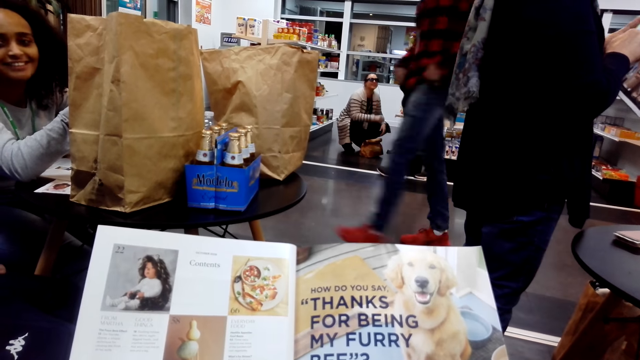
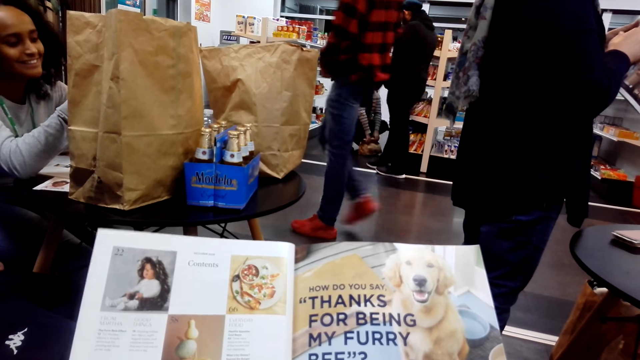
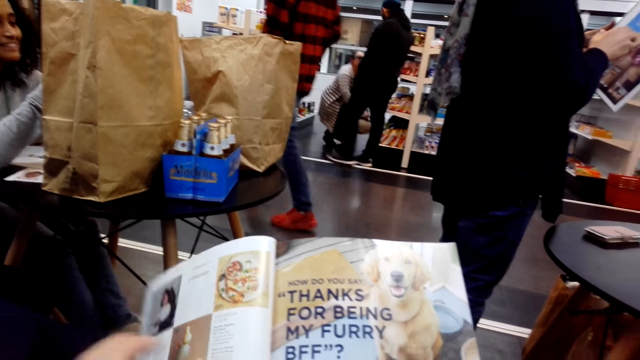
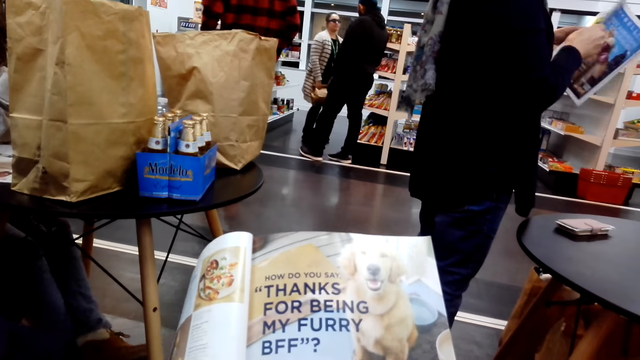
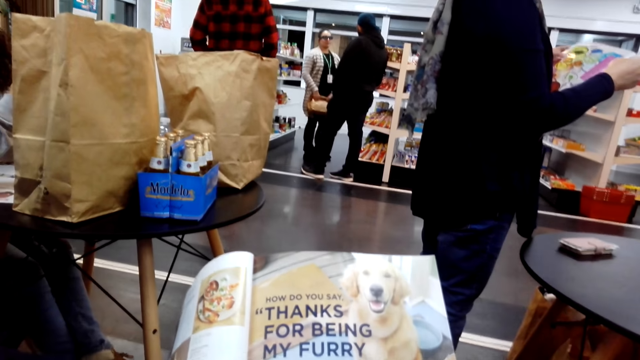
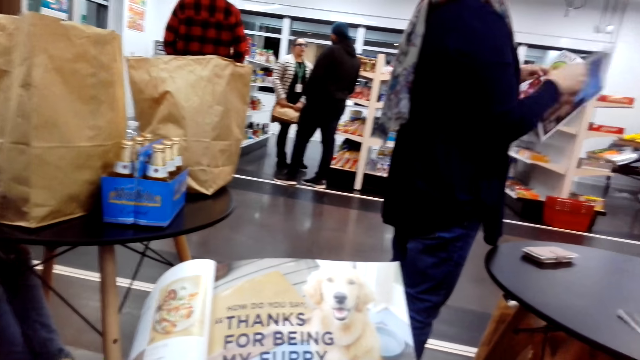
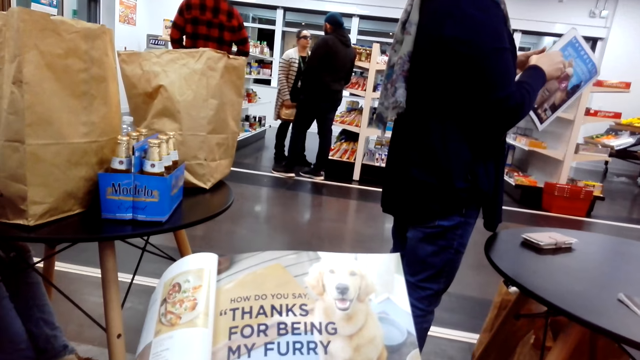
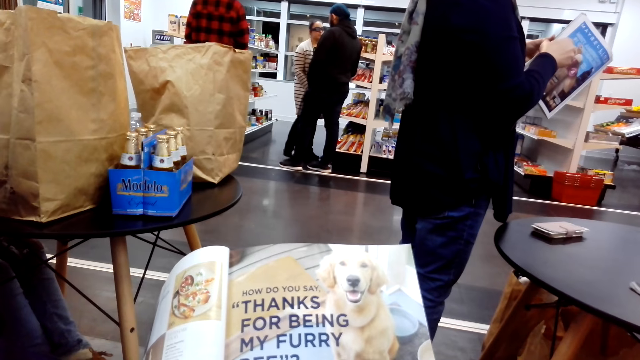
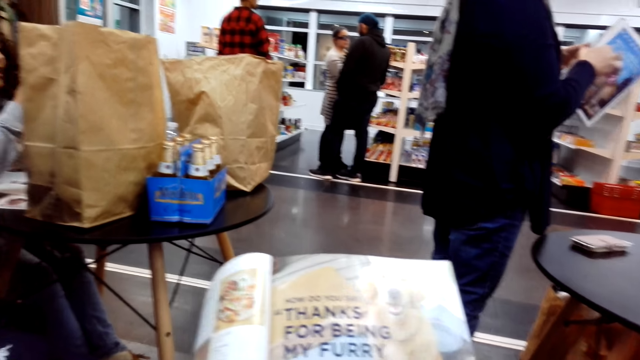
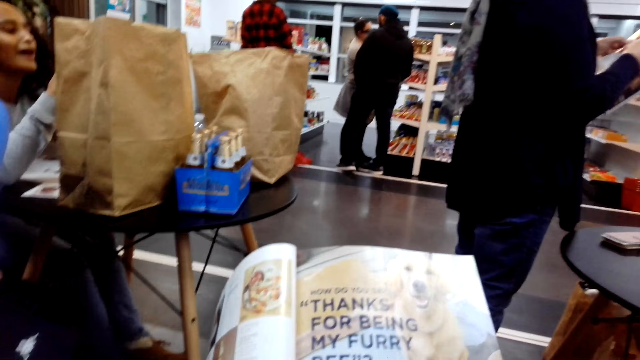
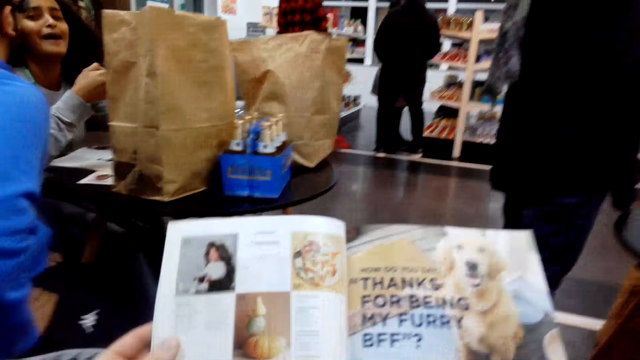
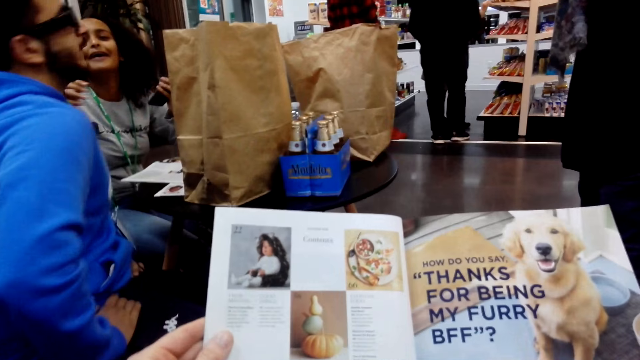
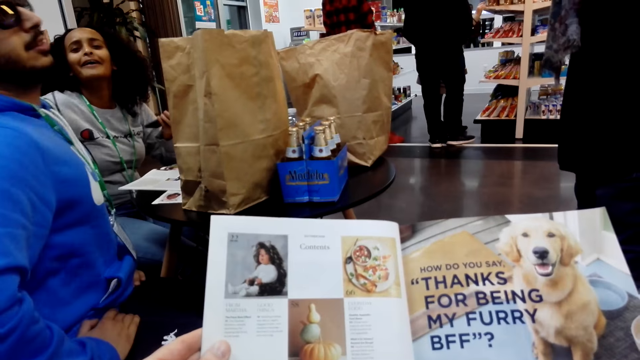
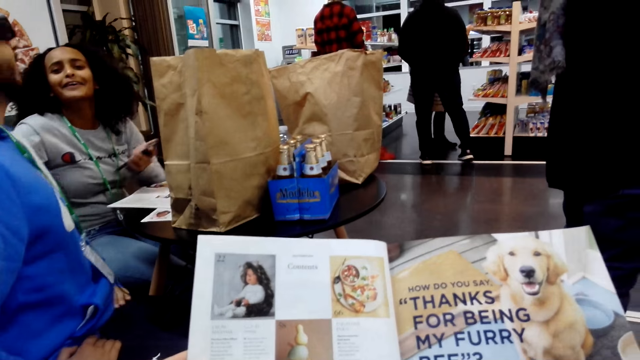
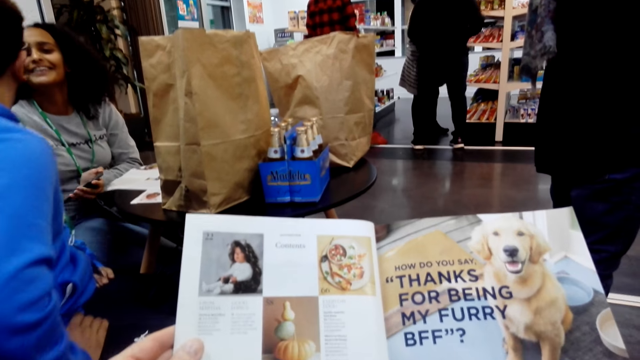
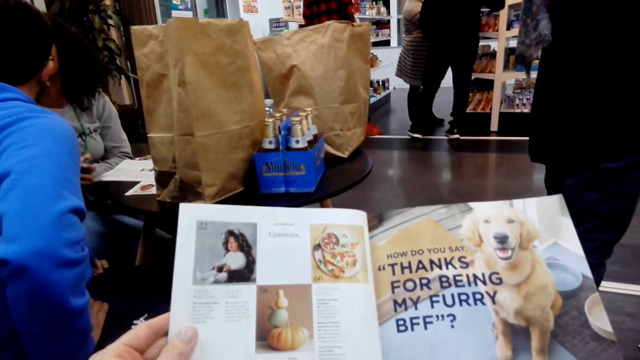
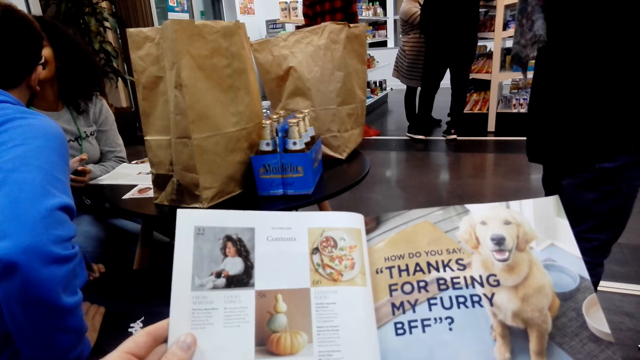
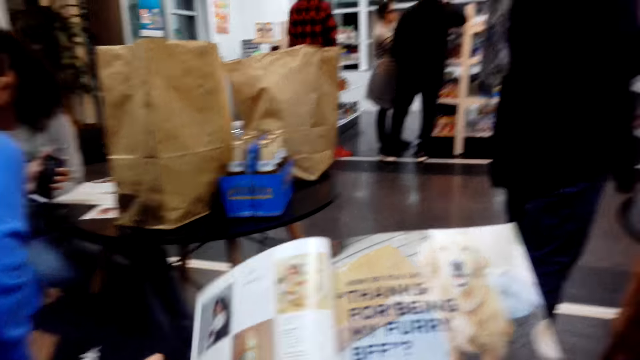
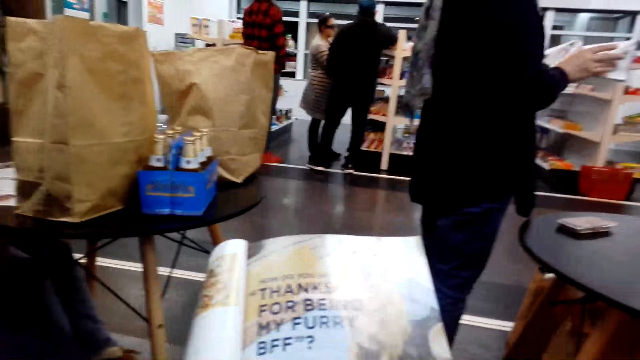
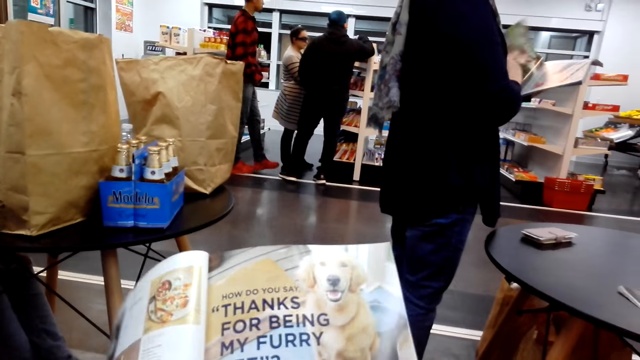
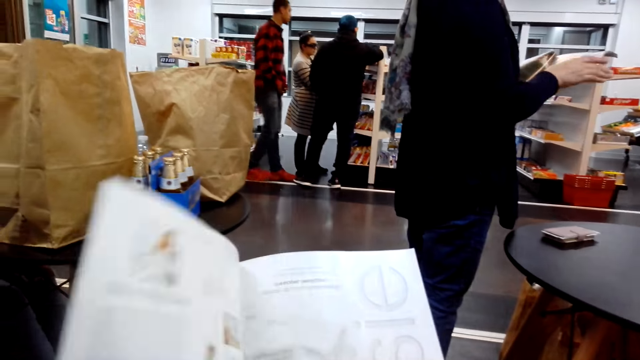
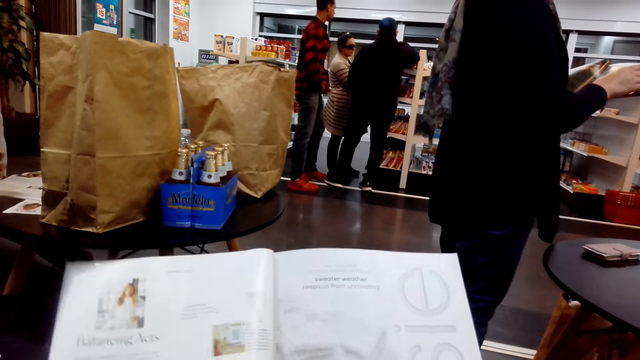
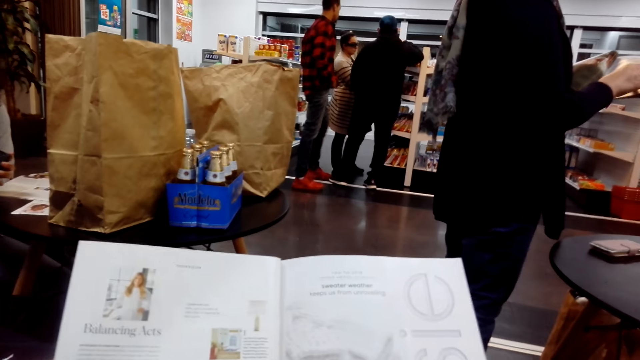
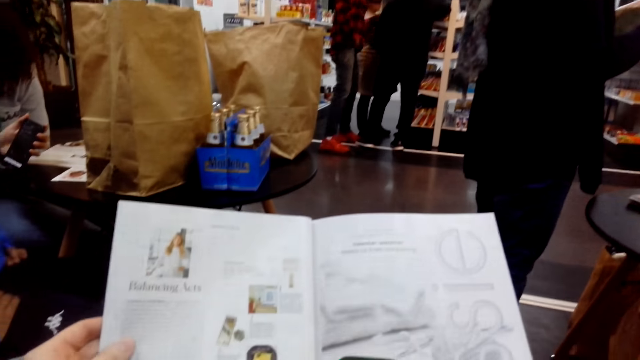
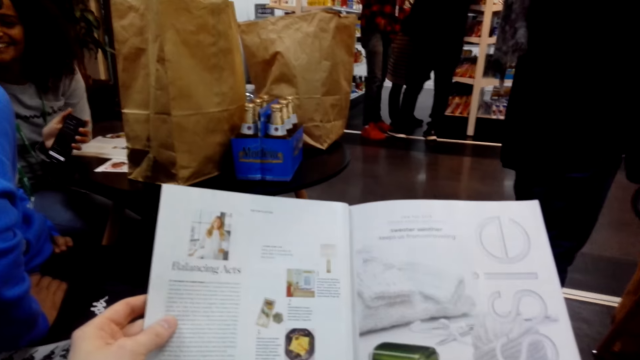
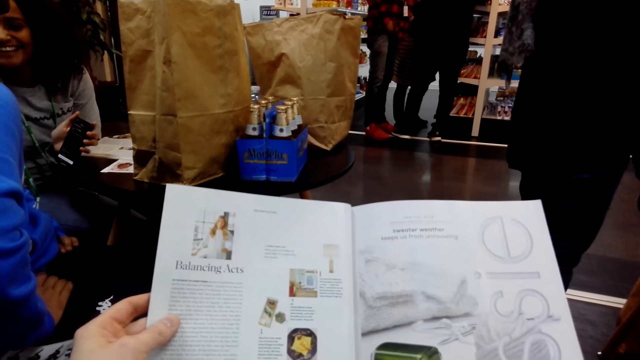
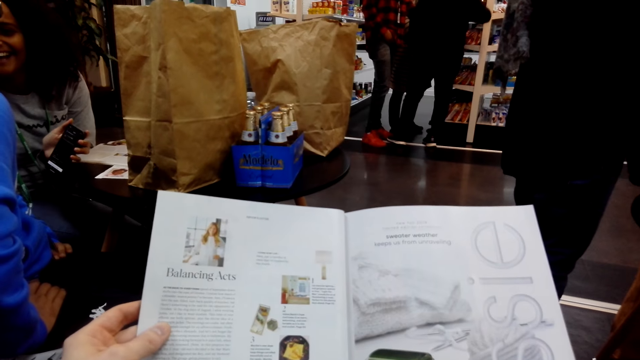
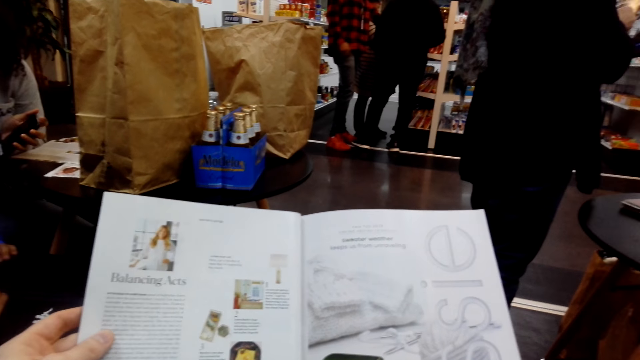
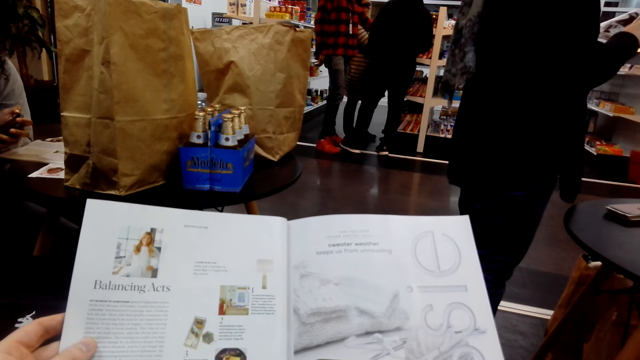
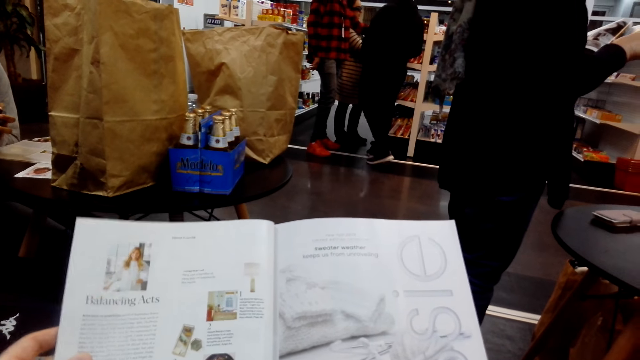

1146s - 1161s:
A man walks around. A woman stands up. Another woman converses with another man. The camera wearer turns a page on the book. The first man walks around. The camera wearer reads the book.

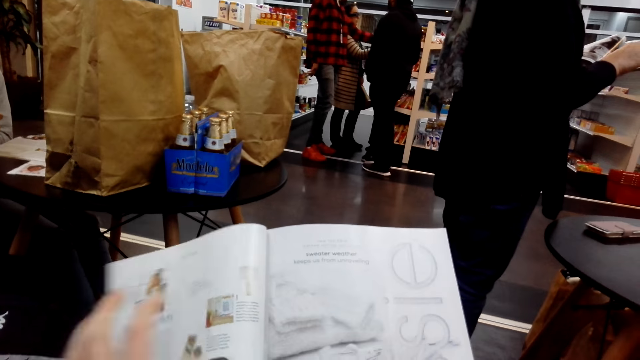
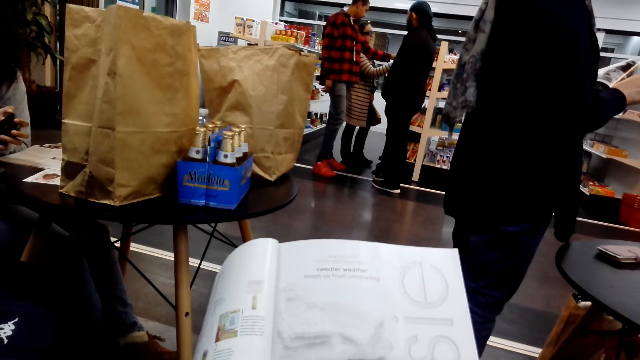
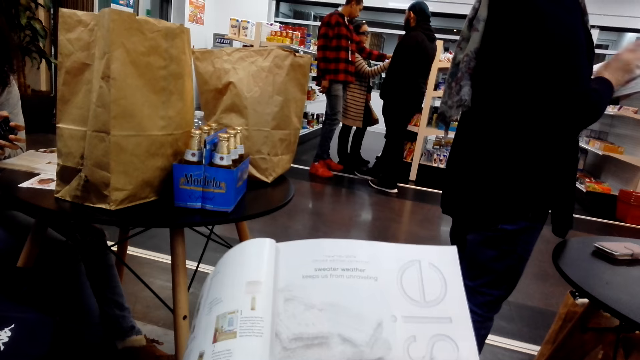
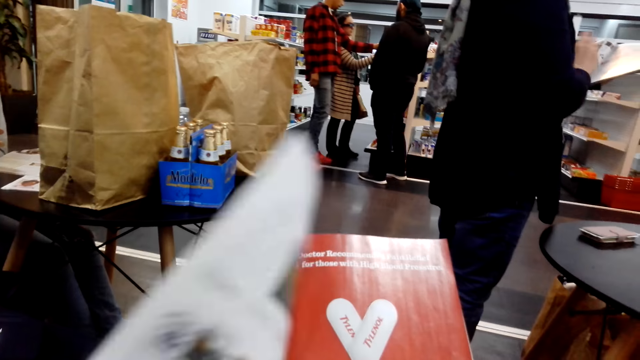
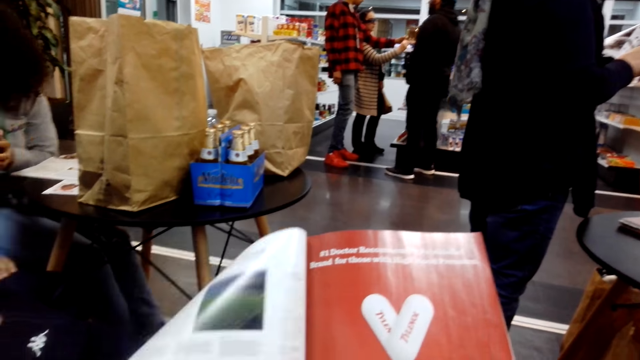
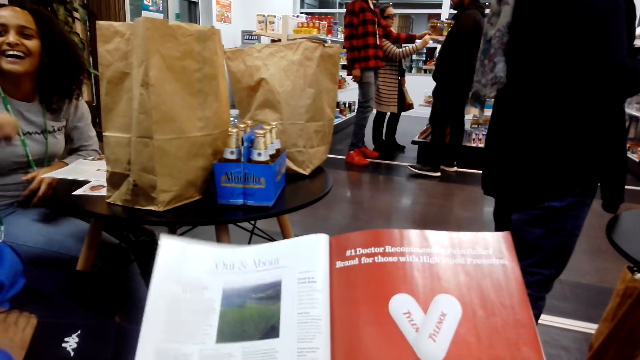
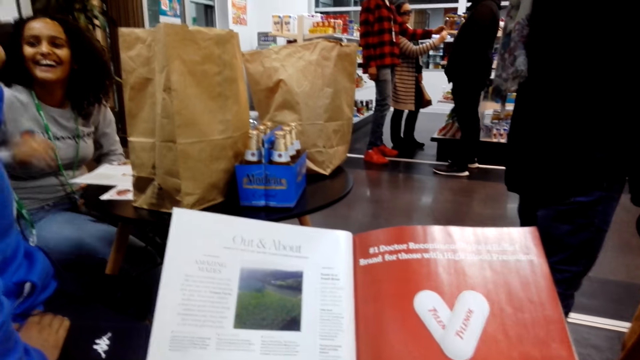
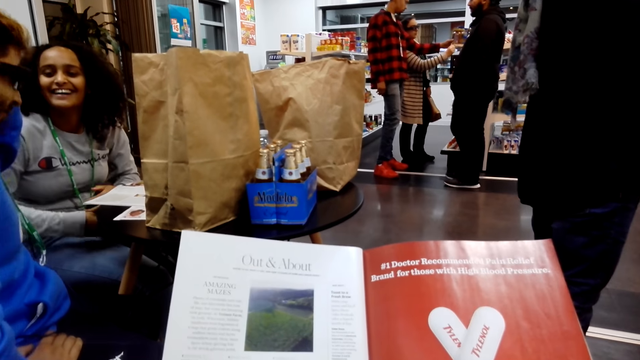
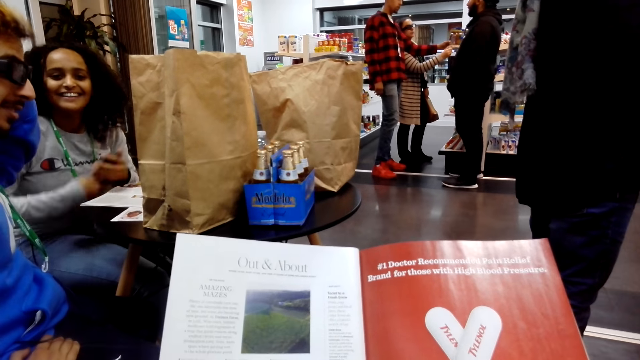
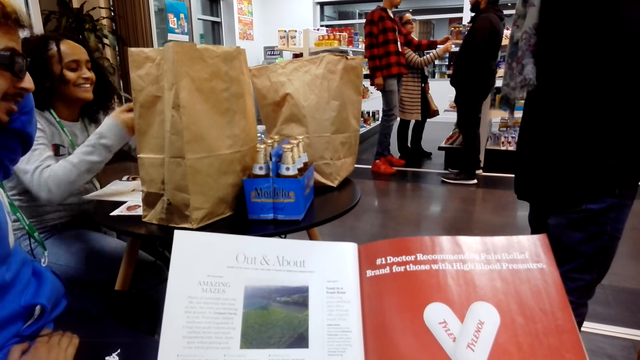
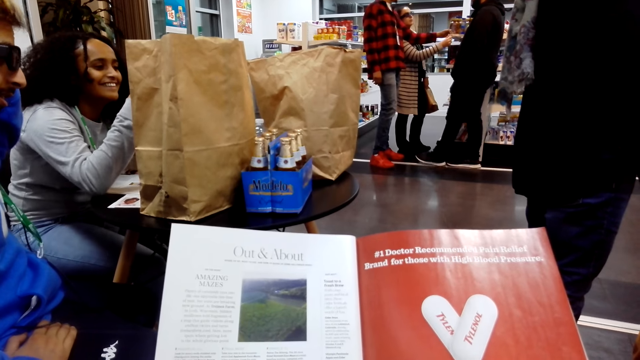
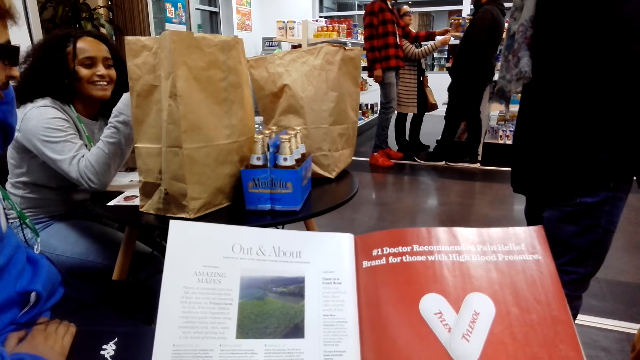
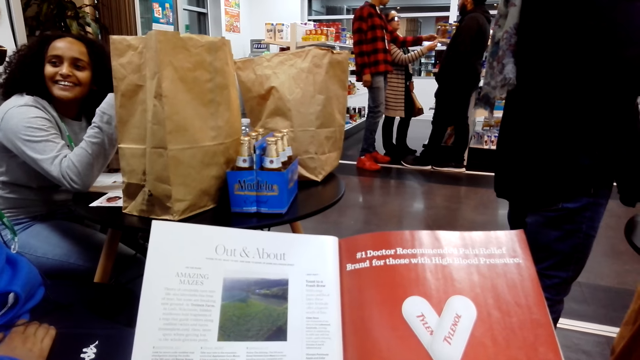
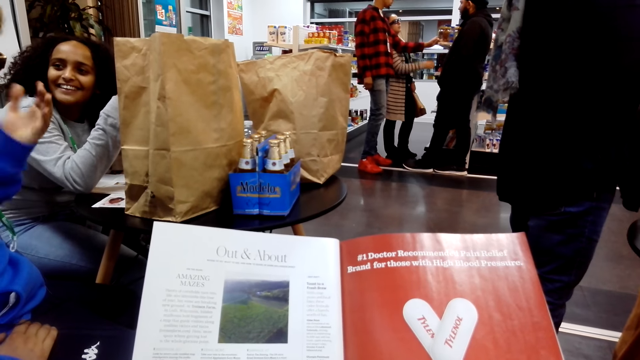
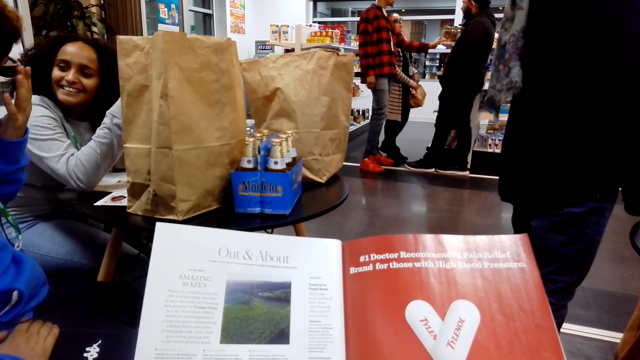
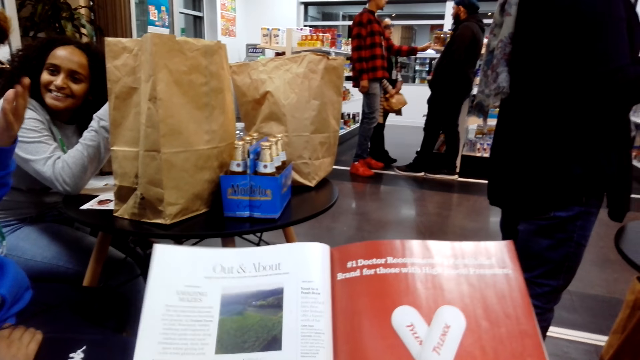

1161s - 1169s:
A man moves back. The camera wearer opens a page on the book. They look at the book. A woman laughs with another man.
